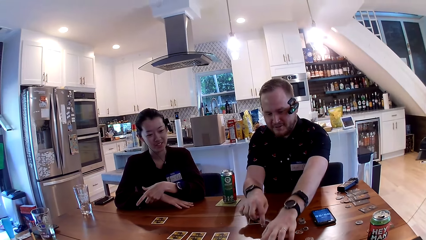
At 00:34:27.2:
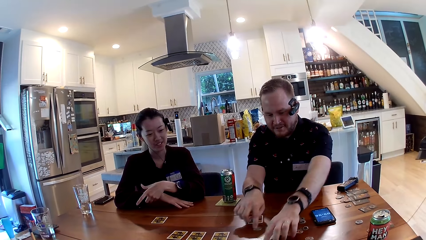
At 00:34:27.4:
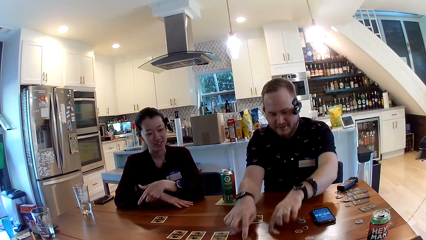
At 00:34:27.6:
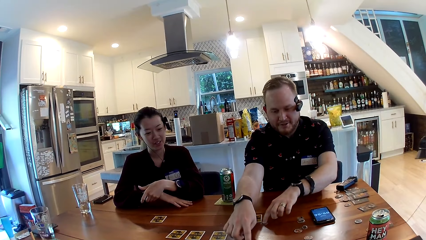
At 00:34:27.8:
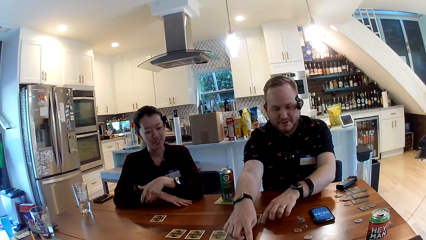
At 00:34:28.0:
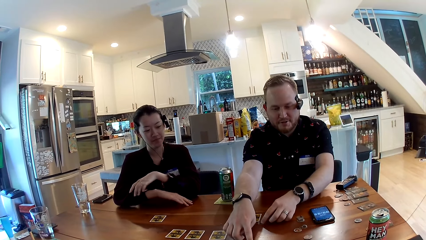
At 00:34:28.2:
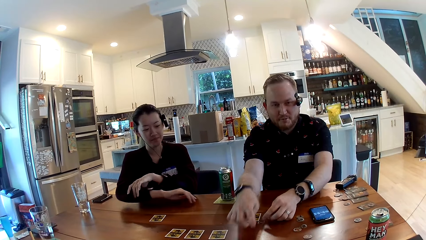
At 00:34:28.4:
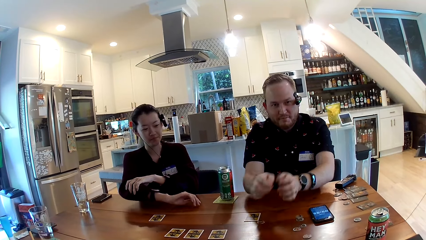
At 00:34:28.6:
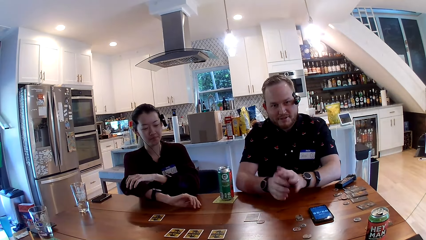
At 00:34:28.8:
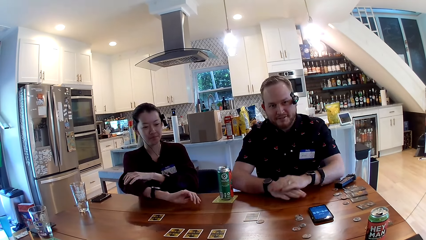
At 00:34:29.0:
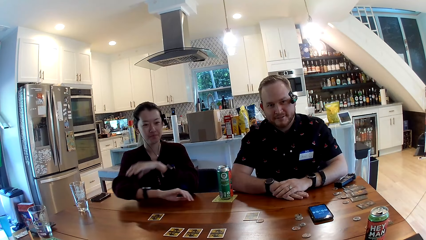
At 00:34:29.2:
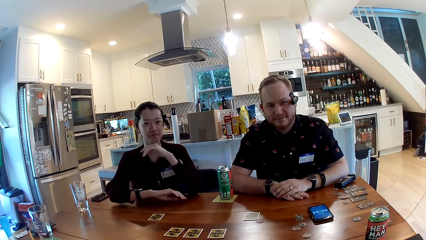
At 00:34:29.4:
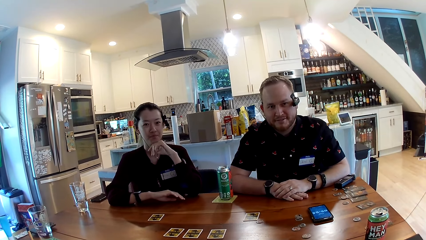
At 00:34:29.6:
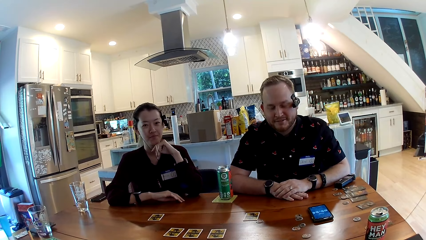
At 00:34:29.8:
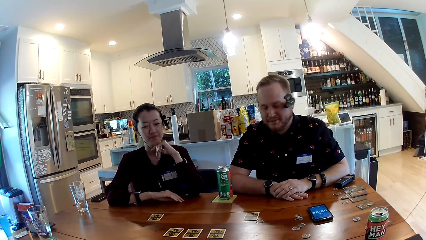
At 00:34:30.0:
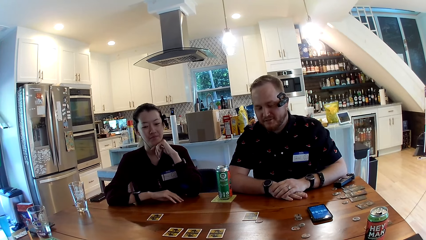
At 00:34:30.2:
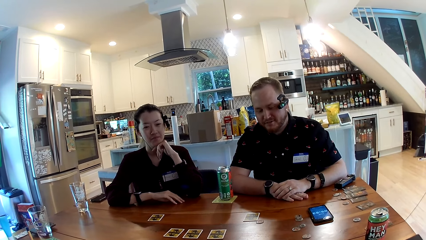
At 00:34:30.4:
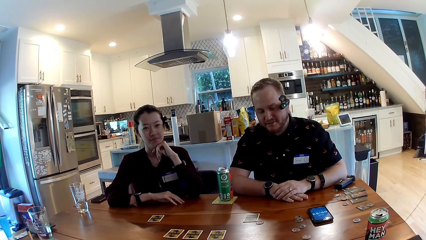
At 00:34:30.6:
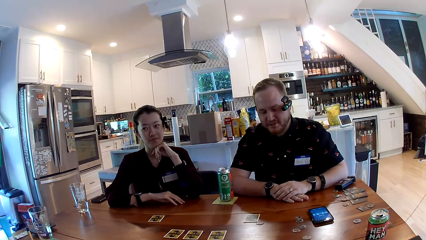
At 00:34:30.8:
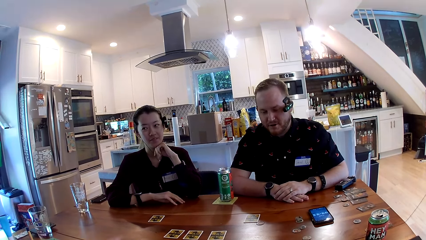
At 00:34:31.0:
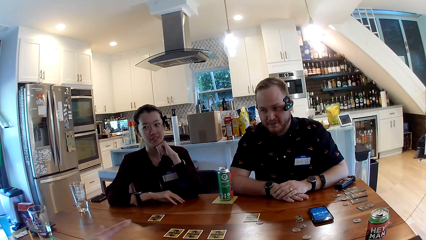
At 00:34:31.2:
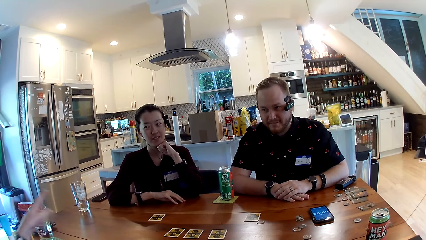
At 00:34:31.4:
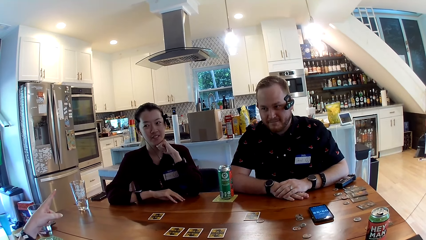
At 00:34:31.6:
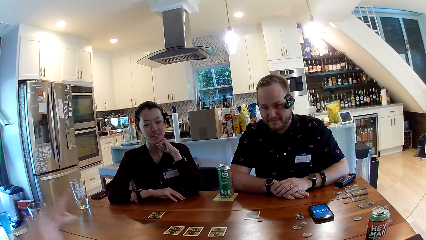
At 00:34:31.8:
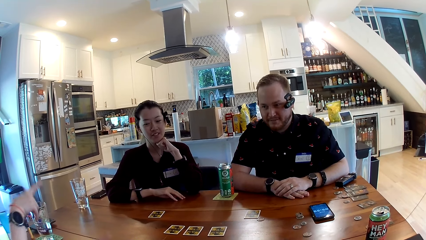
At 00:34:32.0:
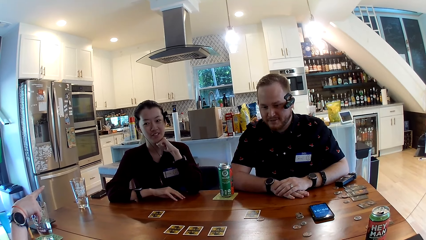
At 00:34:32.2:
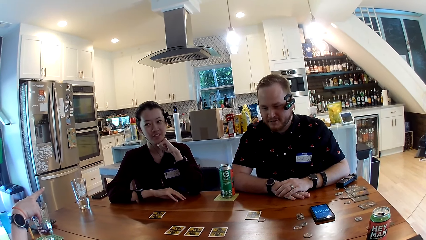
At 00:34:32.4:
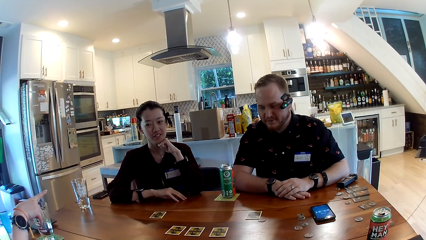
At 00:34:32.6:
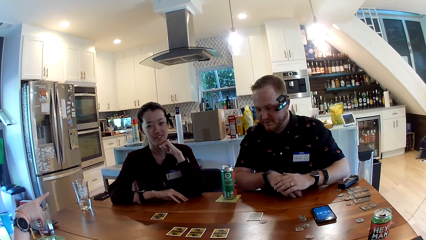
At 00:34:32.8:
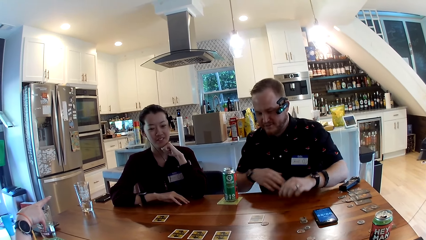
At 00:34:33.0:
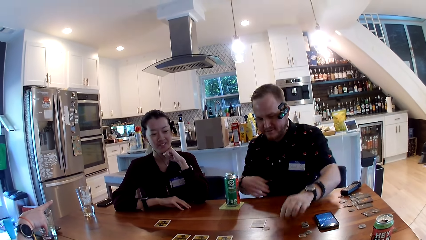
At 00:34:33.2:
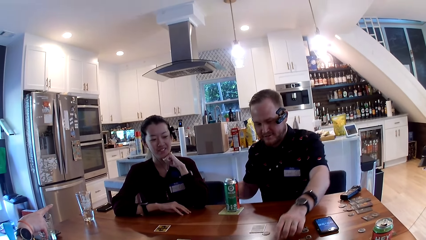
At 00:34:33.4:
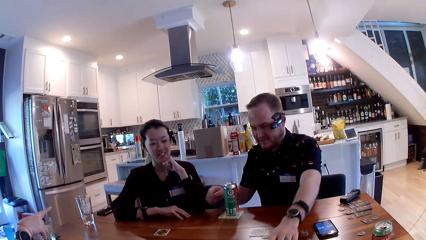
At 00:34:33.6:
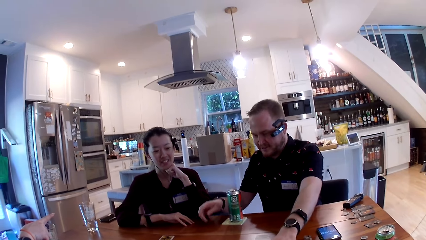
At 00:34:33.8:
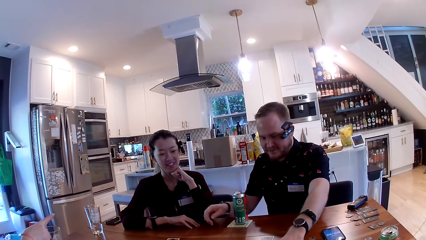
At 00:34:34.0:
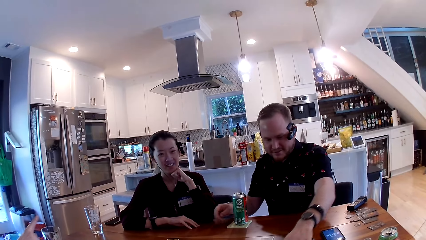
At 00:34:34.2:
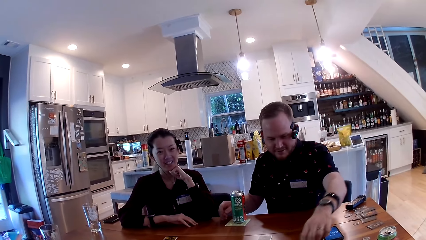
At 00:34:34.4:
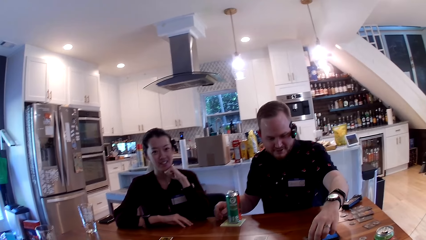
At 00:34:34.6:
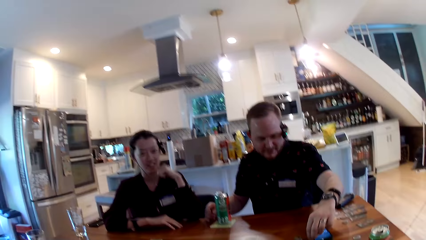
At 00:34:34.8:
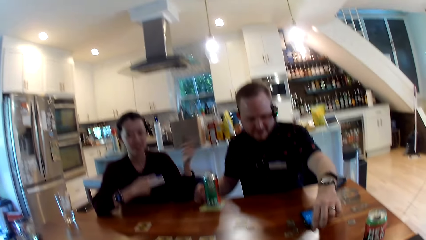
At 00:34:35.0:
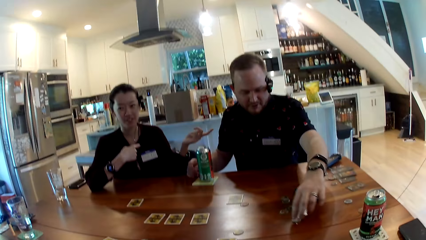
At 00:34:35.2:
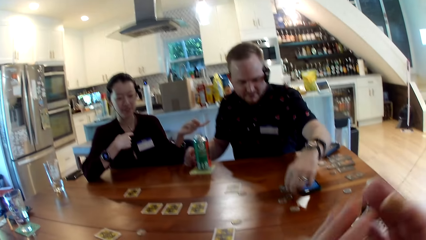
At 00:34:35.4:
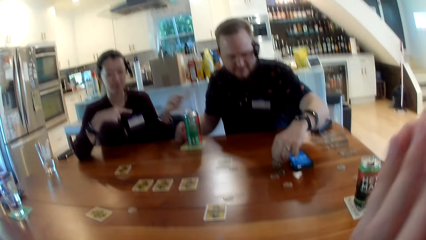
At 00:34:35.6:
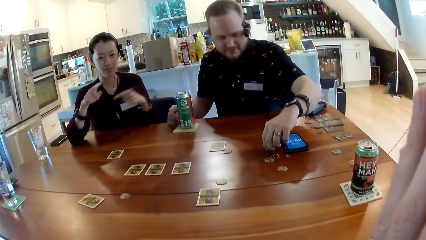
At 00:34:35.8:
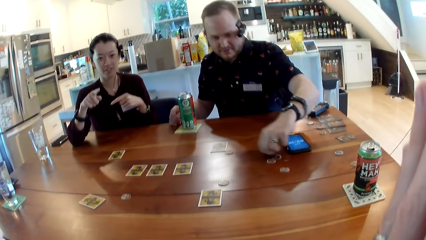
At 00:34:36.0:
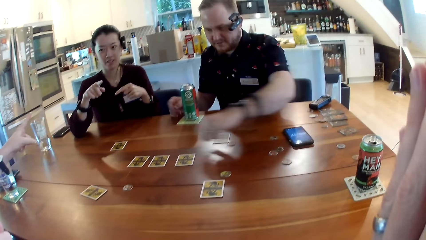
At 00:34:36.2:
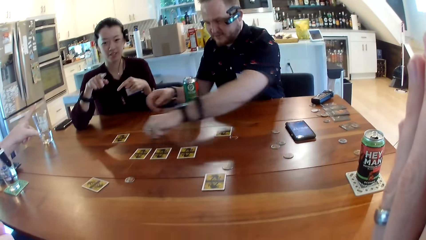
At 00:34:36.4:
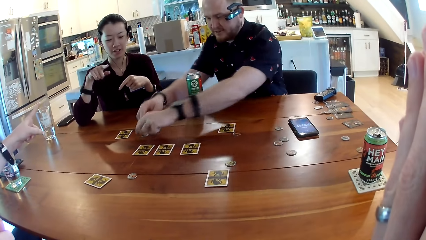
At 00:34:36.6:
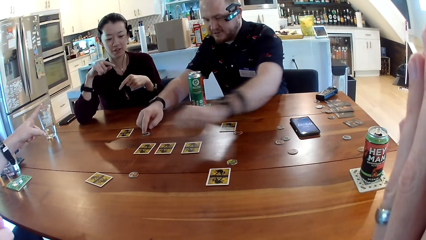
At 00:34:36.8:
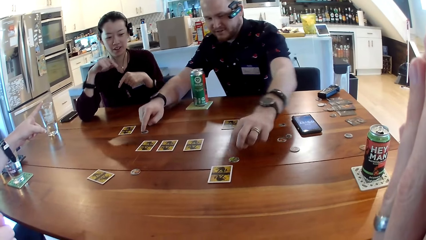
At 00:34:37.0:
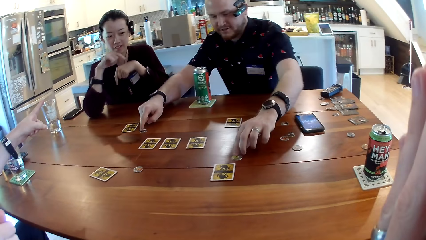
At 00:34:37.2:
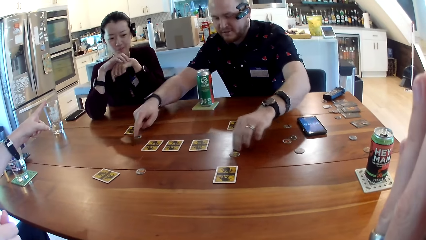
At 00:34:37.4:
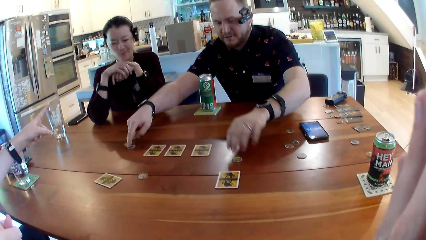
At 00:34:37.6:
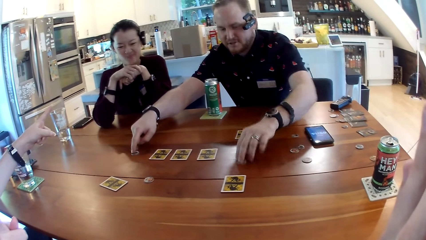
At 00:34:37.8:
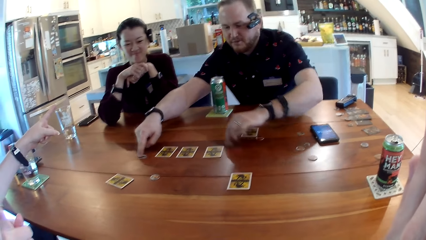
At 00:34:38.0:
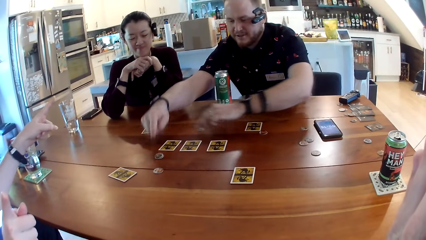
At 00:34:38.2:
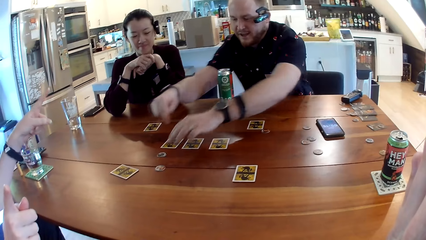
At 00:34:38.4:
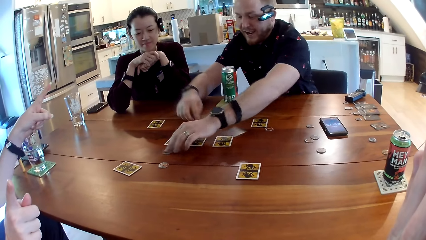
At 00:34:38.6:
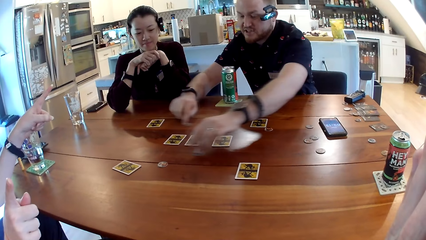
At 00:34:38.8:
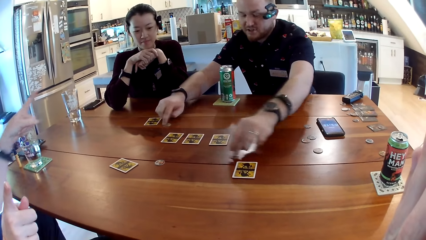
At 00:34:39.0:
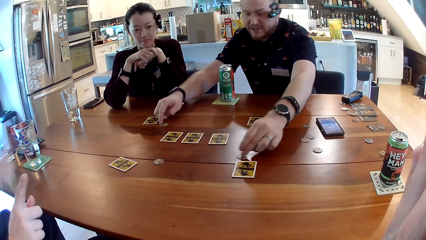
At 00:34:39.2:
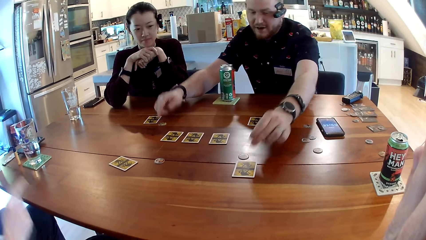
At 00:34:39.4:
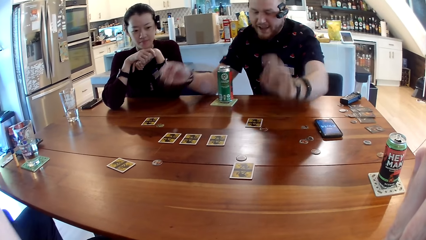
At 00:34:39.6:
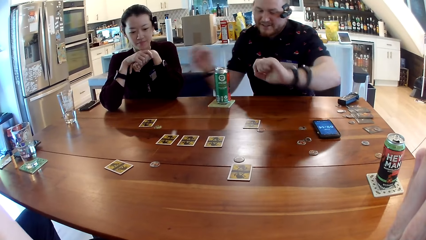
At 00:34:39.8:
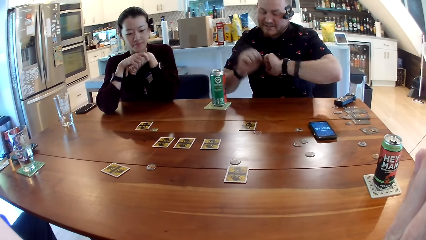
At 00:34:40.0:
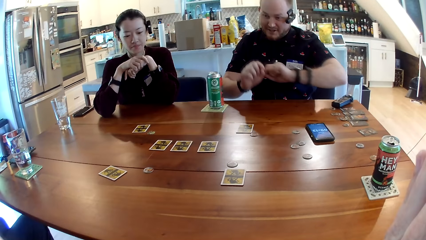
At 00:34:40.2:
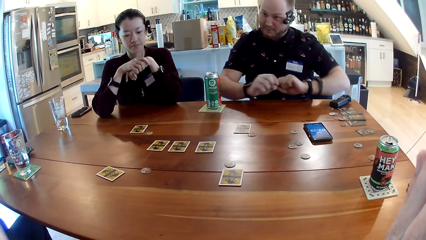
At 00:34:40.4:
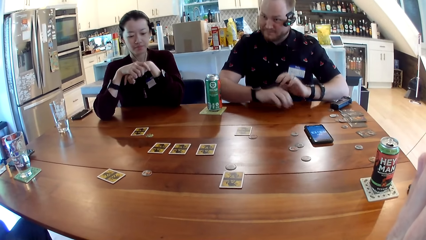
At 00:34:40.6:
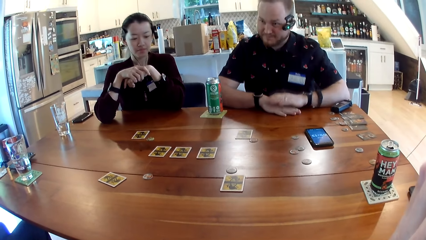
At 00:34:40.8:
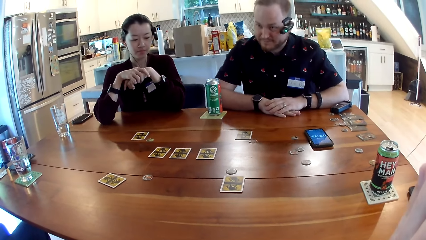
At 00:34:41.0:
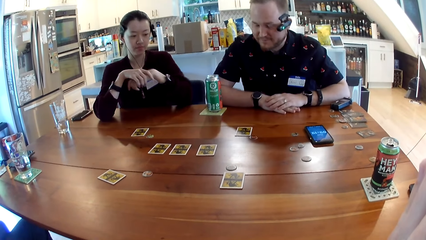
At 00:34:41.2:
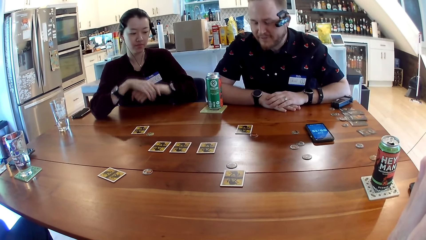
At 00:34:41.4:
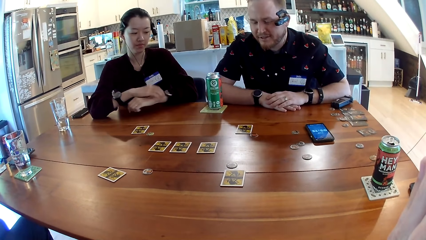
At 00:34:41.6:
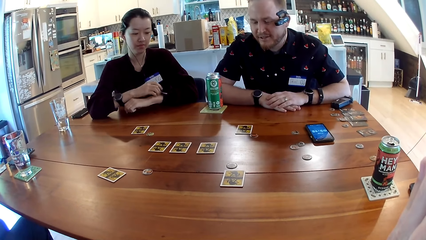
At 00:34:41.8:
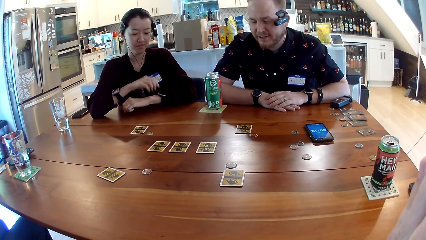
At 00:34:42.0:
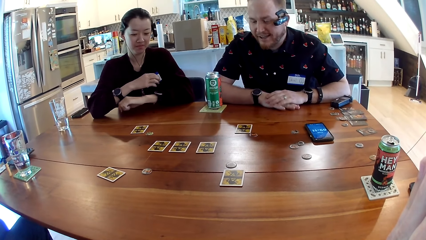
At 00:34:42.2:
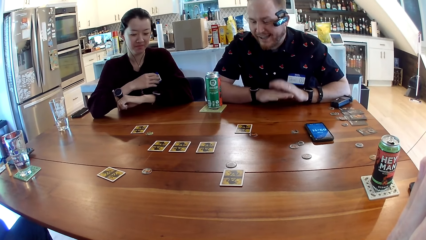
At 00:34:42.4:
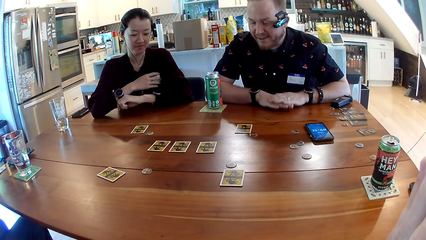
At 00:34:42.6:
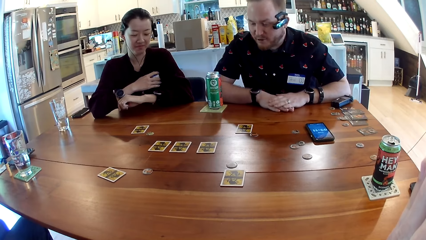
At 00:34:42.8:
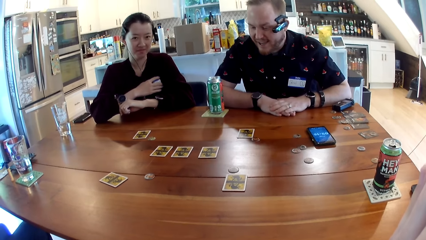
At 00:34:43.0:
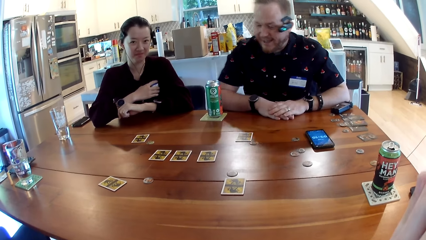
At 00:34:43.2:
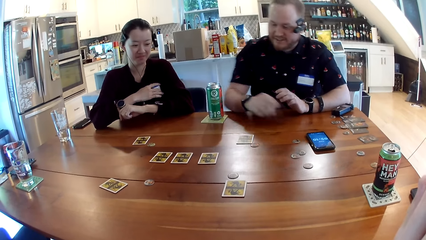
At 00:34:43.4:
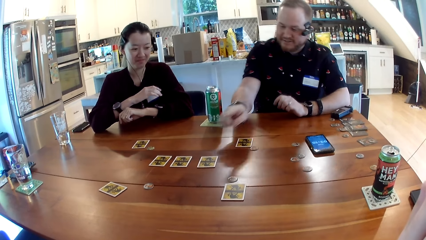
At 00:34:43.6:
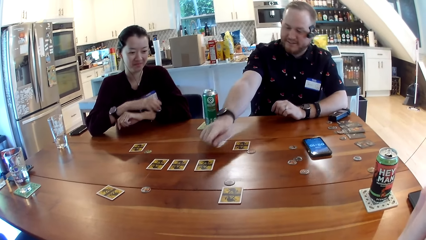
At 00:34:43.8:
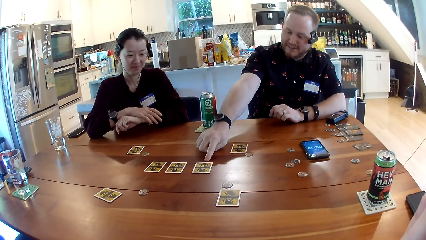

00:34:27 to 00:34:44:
The camera wearer looks around. A man moves something. He picks up a coin from the table with his left hand, drops the coin on the side of a woman with his left hand, and moves a coin on the table with his right hand. The man moves the coin in an area of the table to another area with his left hand. The camera wearer looks around.
